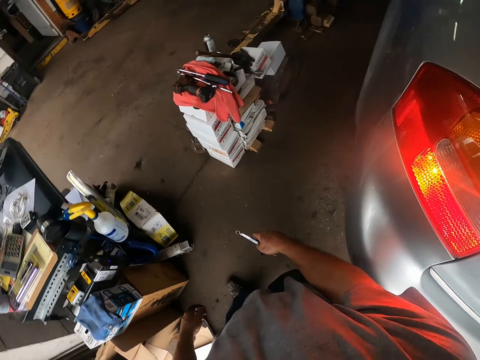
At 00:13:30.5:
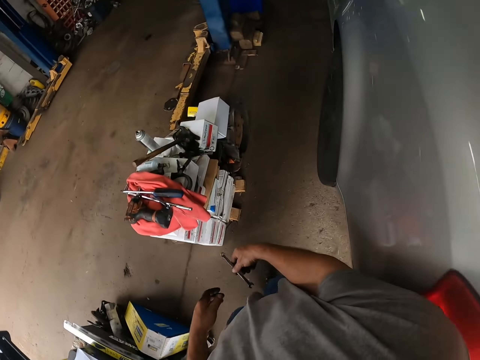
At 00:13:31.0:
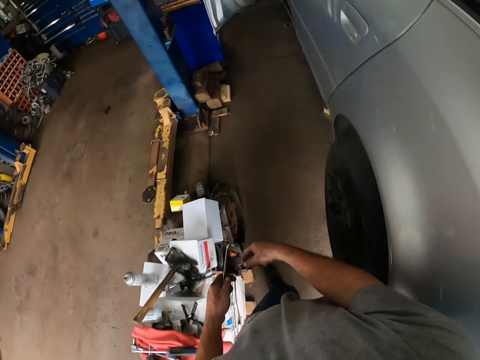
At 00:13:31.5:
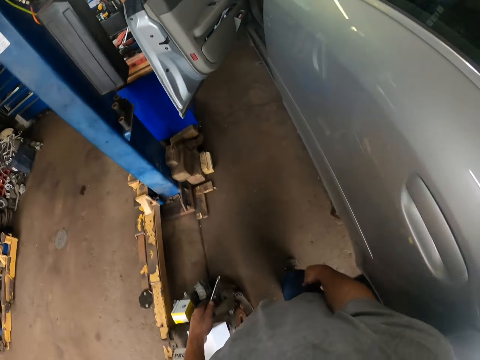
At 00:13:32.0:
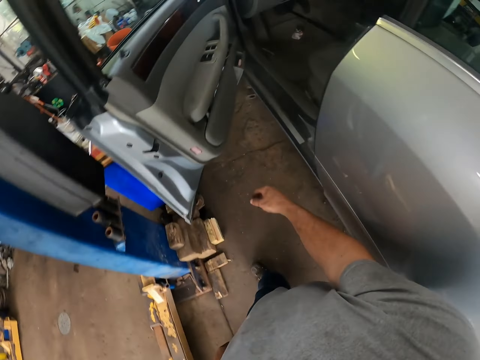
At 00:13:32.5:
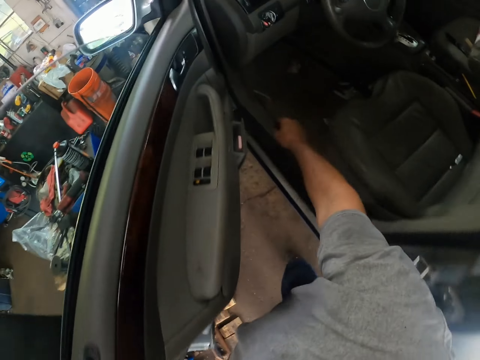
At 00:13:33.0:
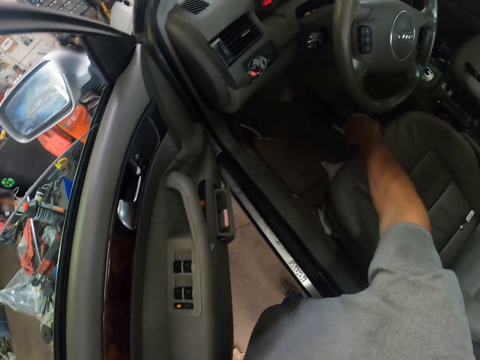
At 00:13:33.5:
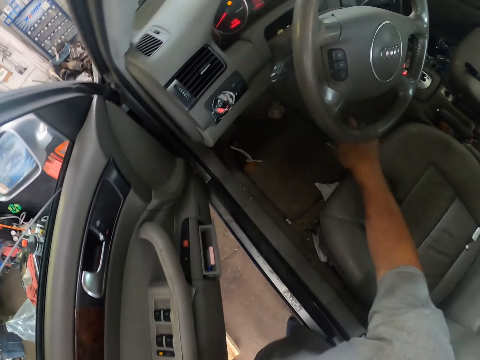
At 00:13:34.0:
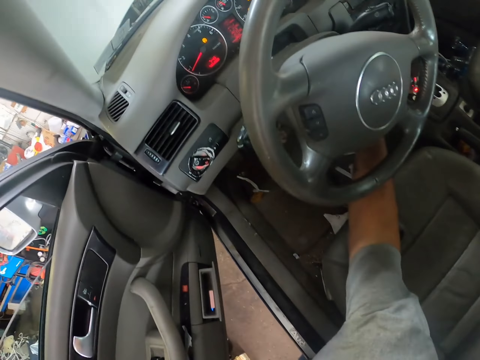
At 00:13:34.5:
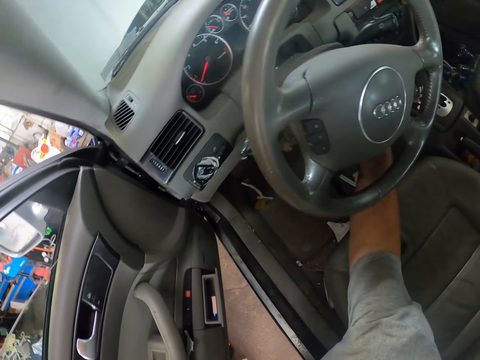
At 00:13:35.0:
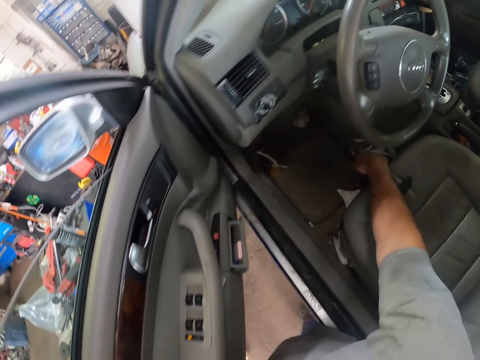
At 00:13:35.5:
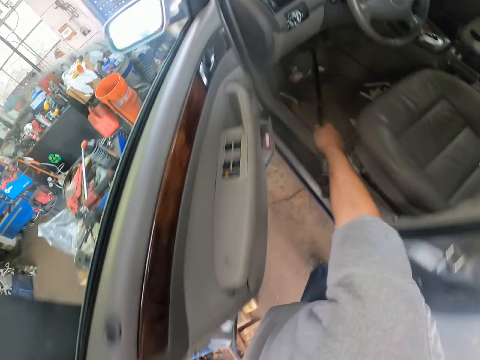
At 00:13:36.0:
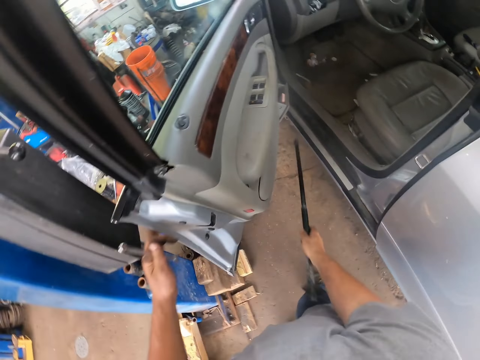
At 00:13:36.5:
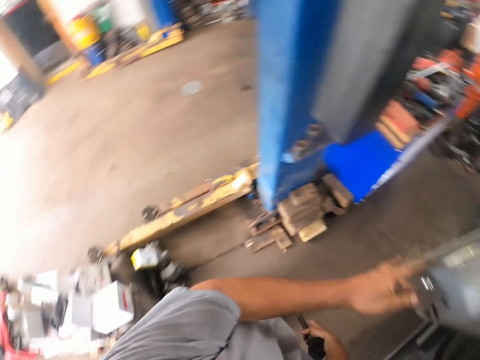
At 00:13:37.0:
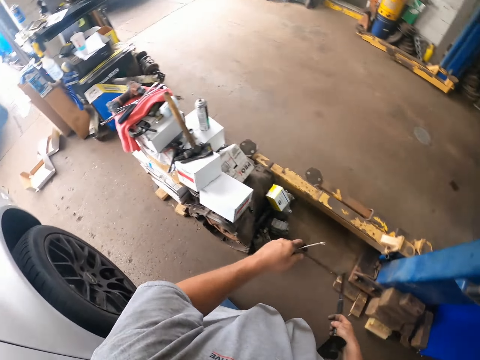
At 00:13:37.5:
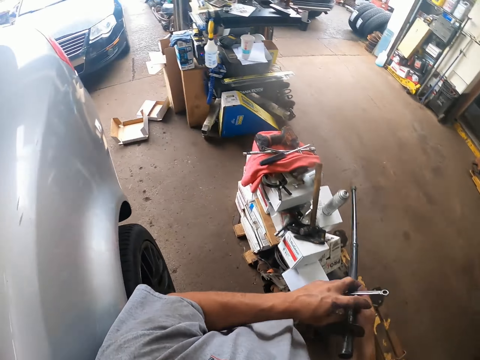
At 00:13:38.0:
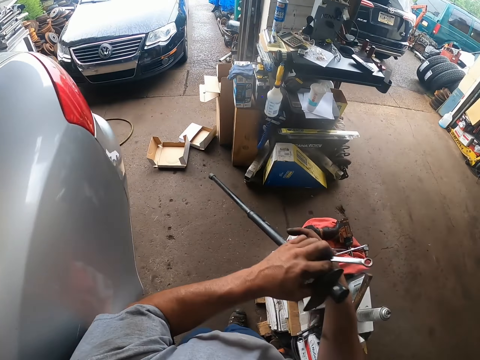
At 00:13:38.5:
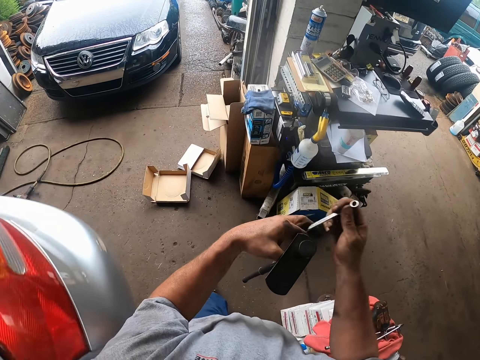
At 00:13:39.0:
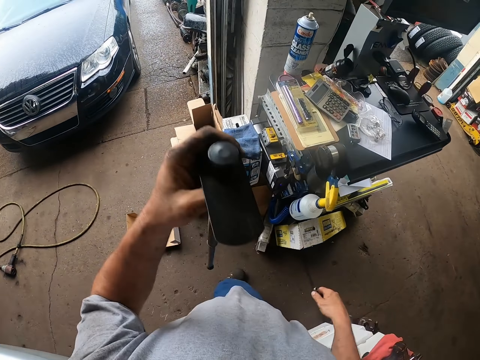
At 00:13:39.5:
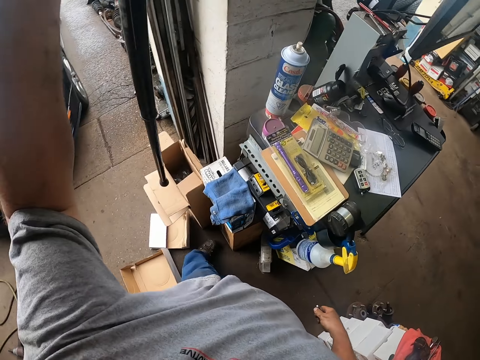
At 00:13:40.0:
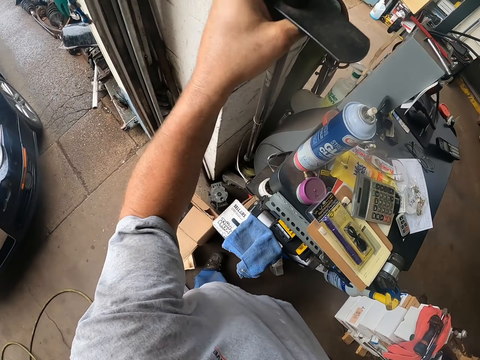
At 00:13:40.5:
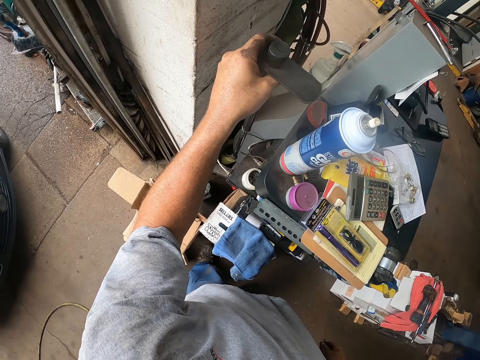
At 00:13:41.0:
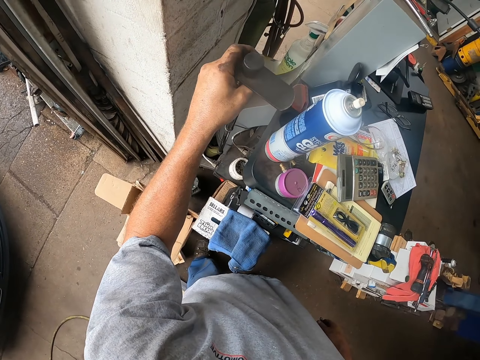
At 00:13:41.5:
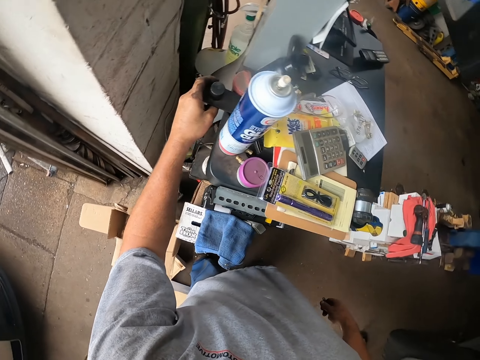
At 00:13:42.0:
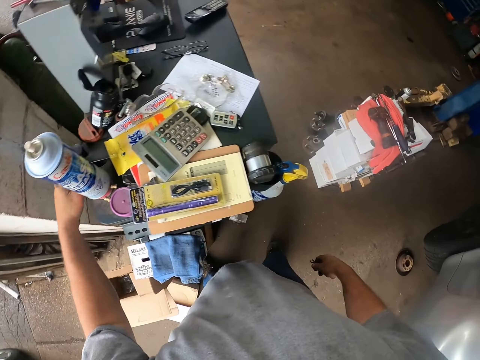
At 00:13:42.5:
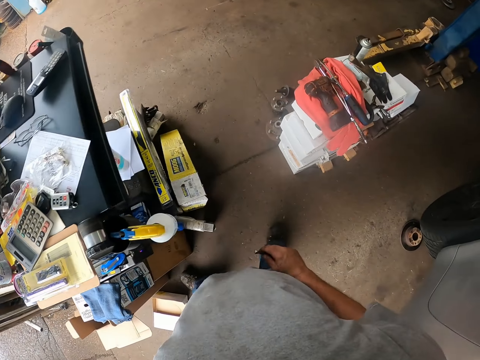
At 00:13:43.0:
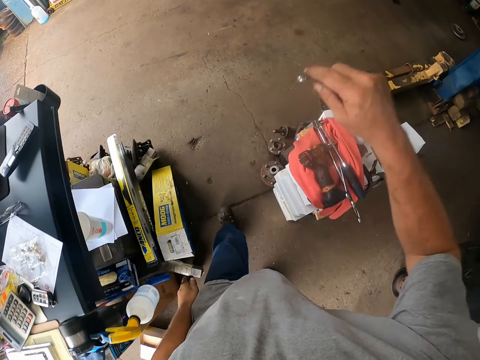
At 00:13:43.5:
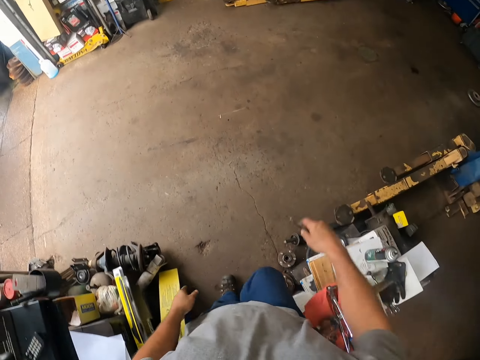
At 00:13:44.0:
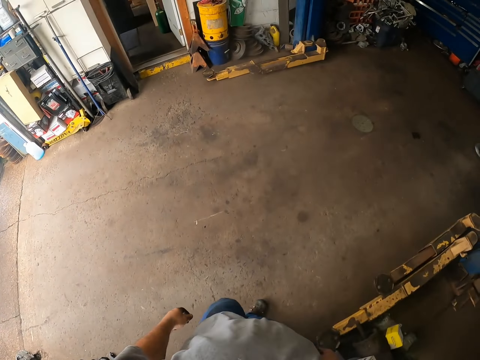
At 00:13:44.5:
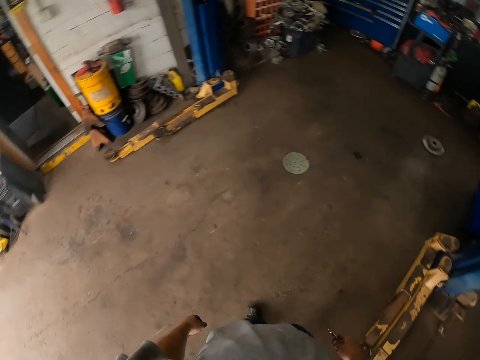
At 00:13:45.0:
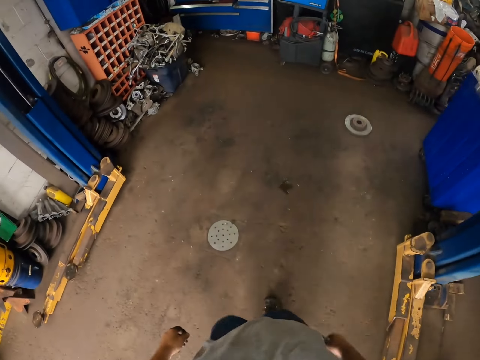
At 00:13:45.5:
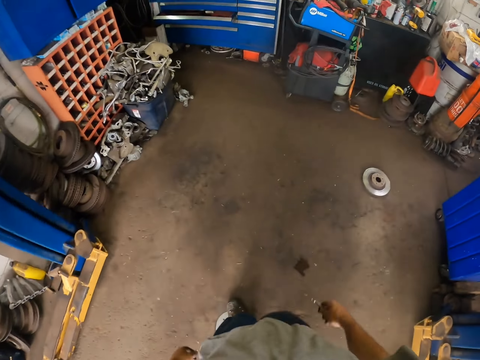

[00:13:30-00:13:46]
The camera wearer passes the spanner from the right hand to the left hand. He touches the deep inch drive. He turns off the ignition. He picks up the deep inch drive. He closes the car door. He places the deep drive in a work board. He walks around the garage. He stretches his right hand.

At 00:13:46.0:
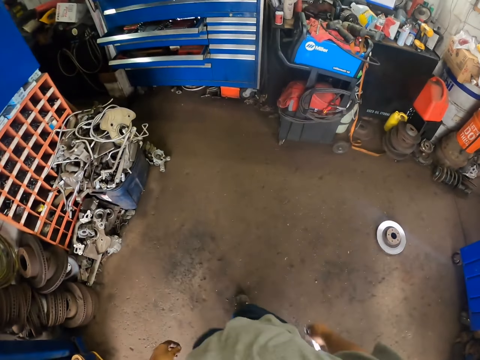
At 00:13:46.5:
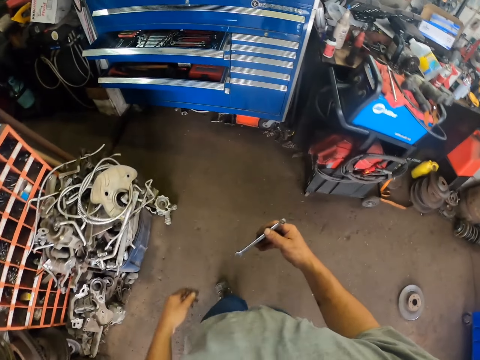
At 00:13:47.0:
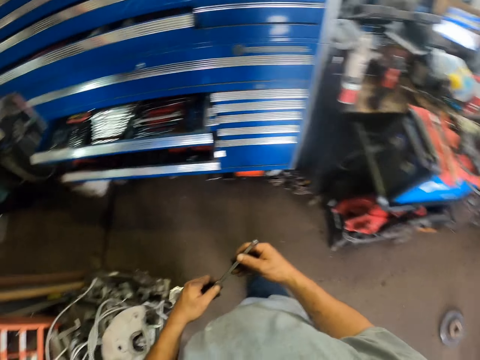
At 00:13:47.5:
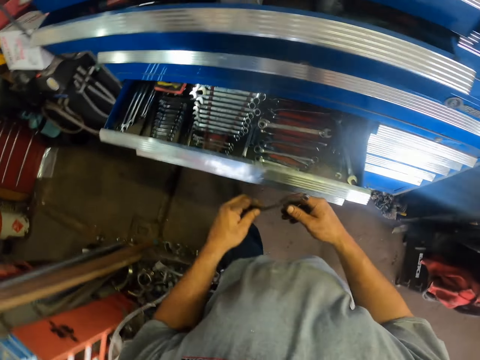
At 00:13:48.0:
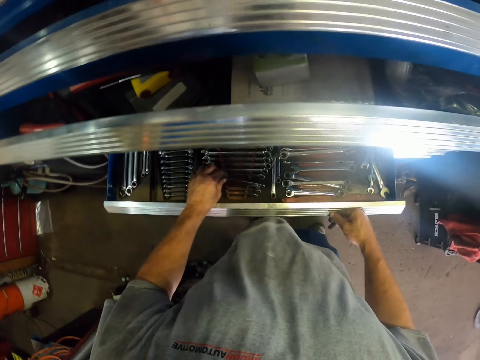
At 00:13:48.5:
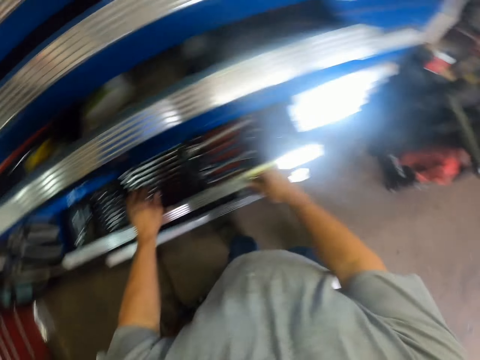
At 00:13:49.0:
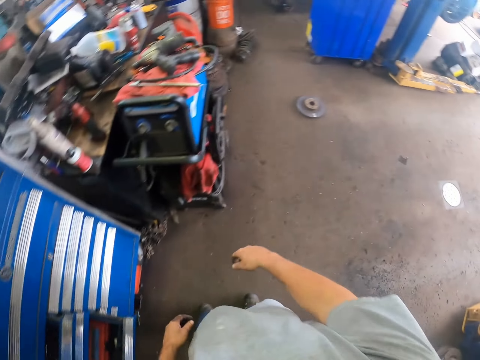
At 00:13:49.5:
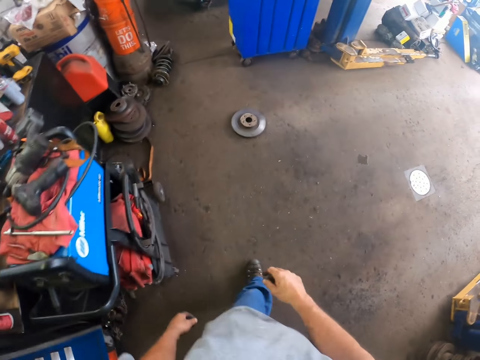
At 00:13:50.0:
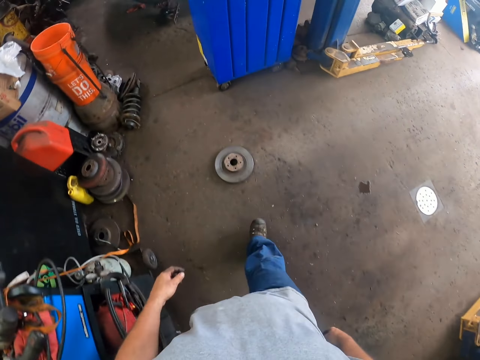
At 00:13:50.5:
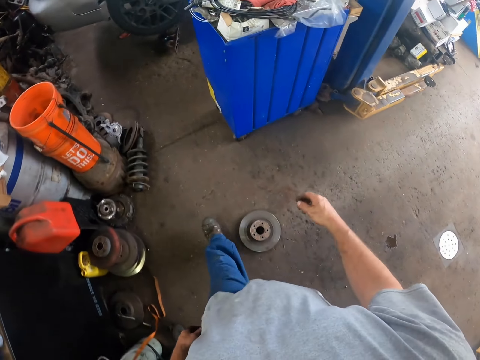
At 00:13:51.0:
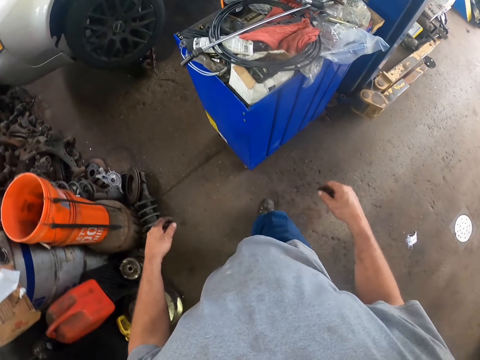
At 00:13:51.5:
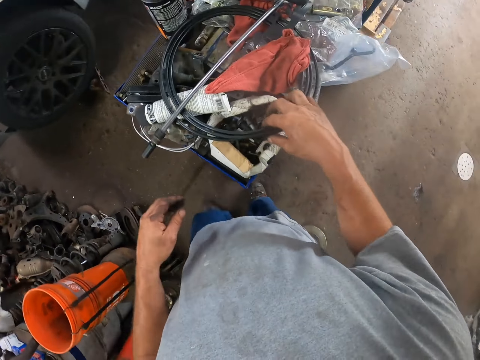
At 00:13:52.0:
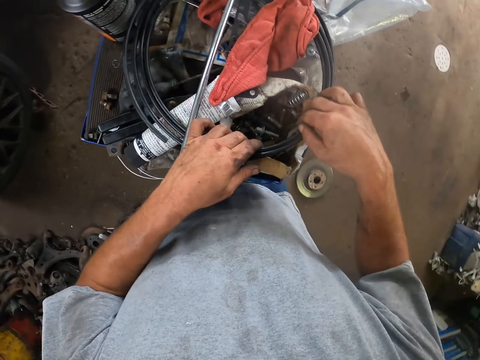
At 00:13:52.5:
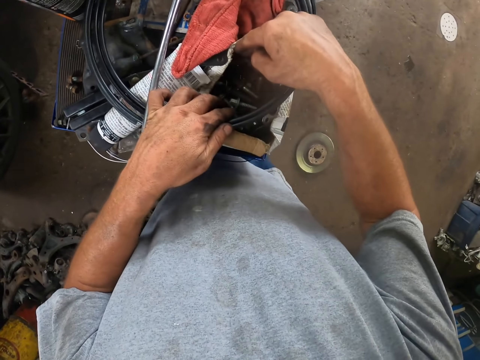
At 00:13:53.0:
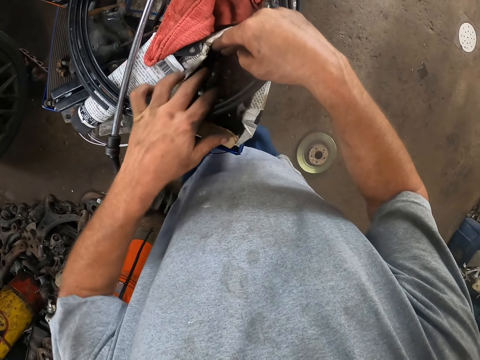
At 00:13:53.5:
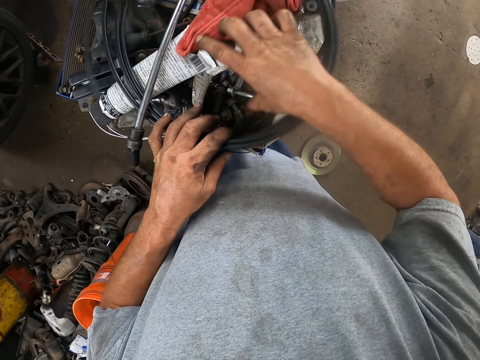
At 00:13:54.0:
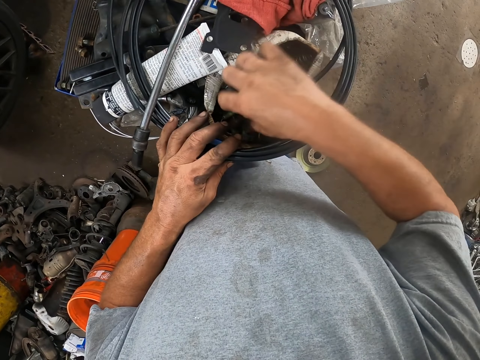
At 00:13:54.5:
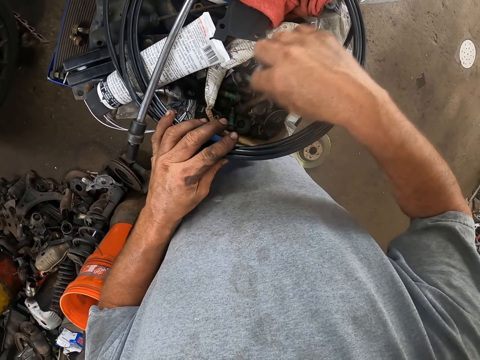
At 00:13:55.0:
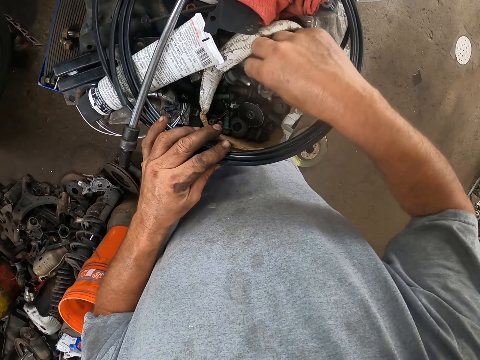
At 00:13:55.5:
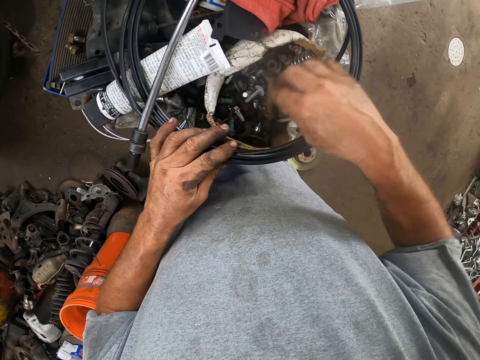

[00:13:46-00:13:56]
The camera wearer returns the screwdriver inside the drawer. They place the wrench in the tool box. They close the tool box. They walk around in the garage. They look at the screwdrivers on the container.
